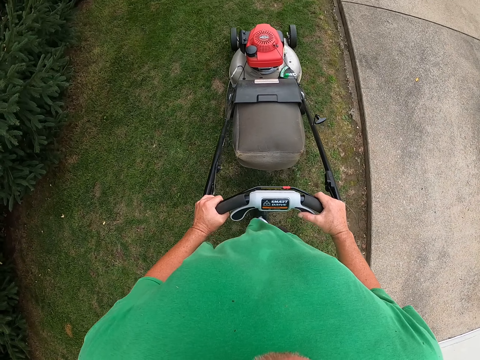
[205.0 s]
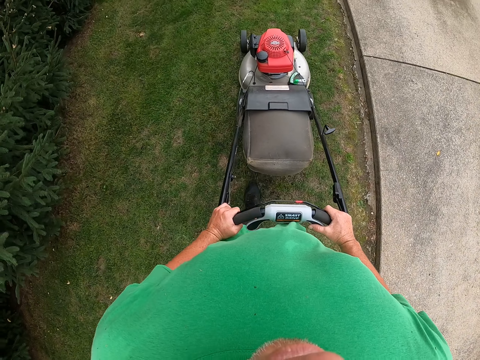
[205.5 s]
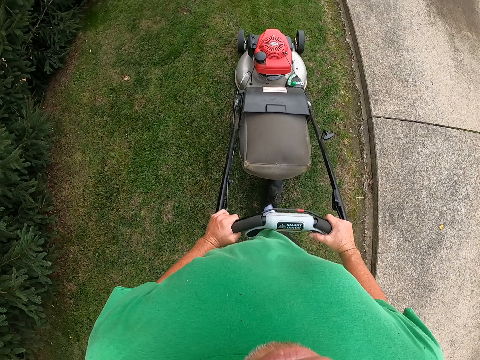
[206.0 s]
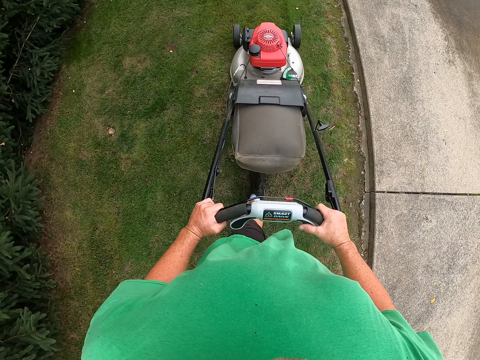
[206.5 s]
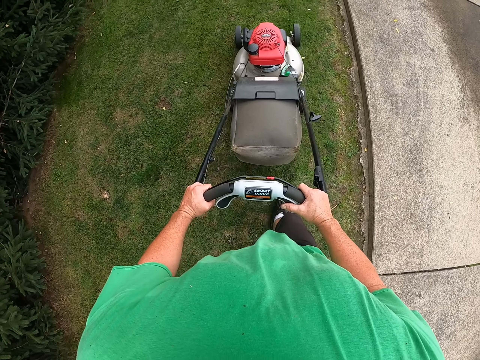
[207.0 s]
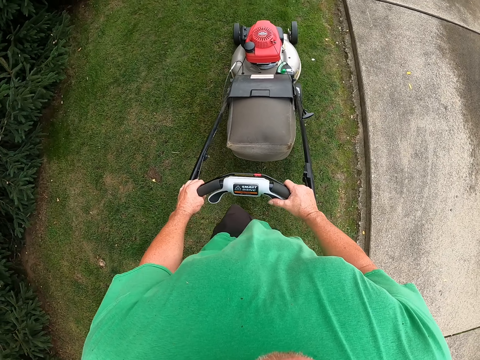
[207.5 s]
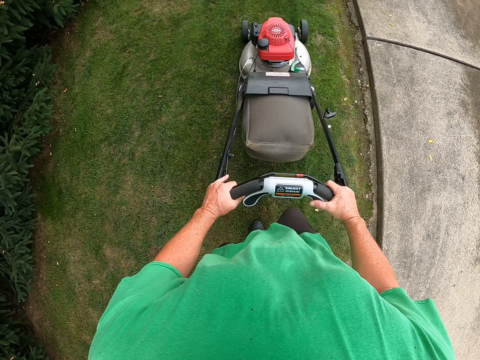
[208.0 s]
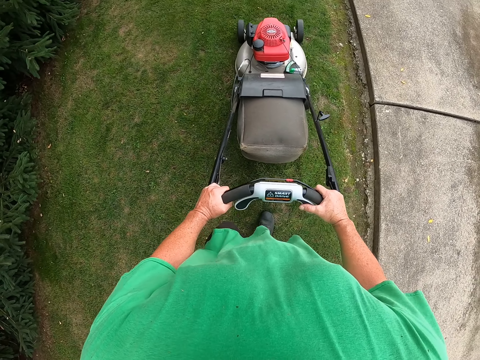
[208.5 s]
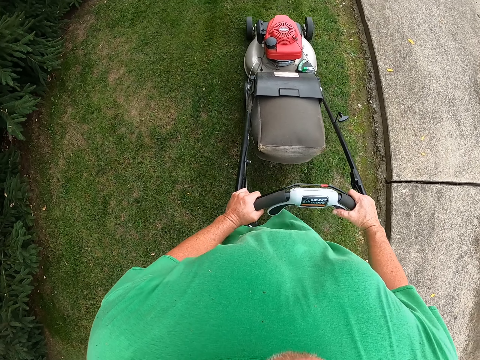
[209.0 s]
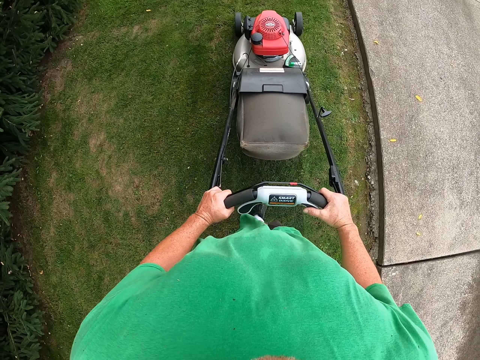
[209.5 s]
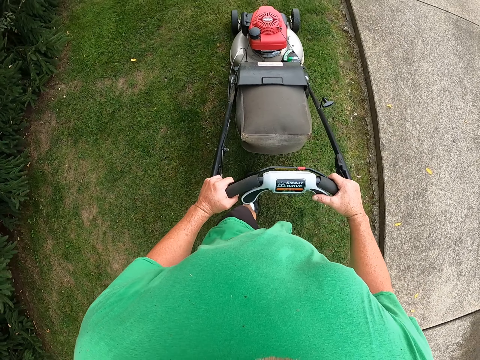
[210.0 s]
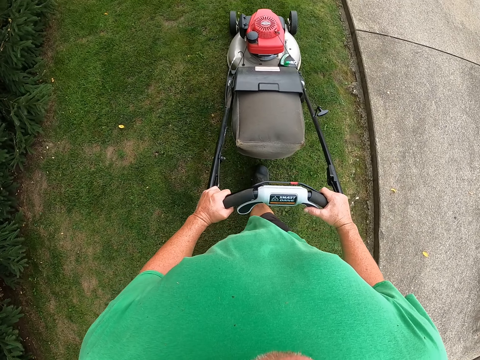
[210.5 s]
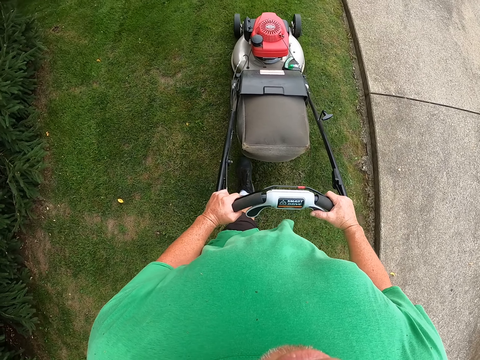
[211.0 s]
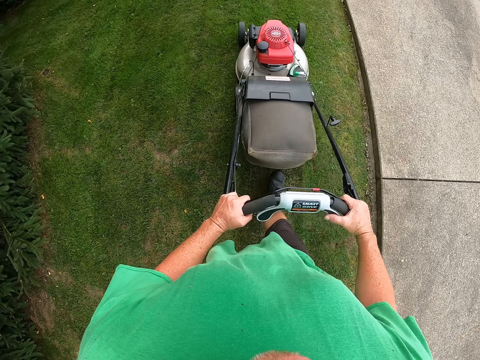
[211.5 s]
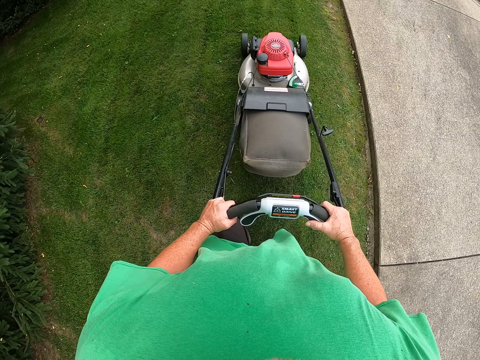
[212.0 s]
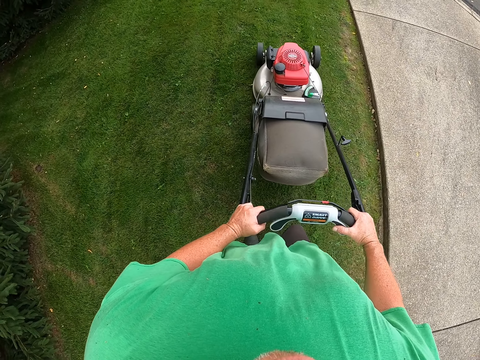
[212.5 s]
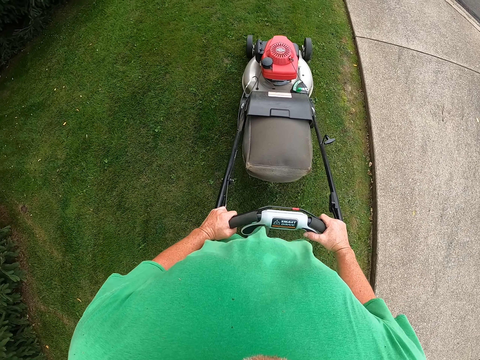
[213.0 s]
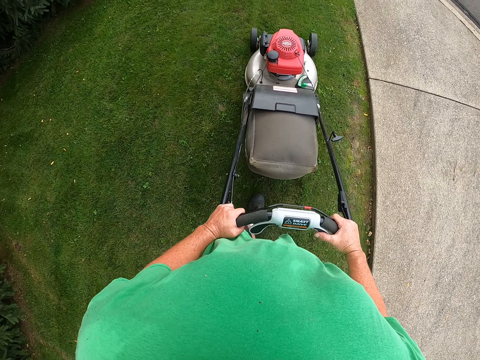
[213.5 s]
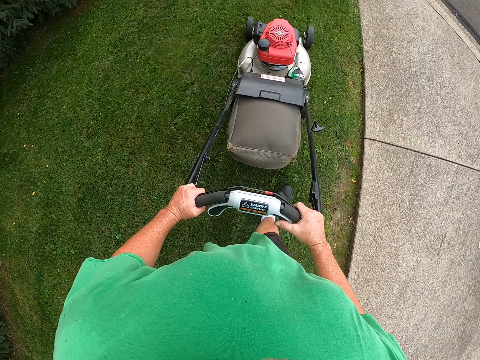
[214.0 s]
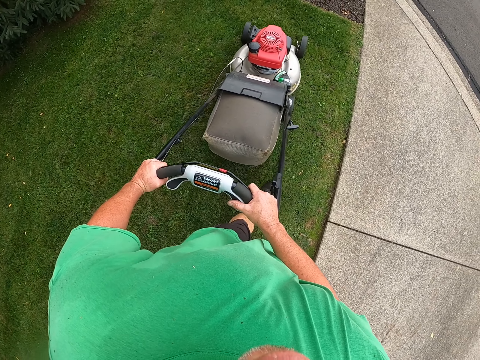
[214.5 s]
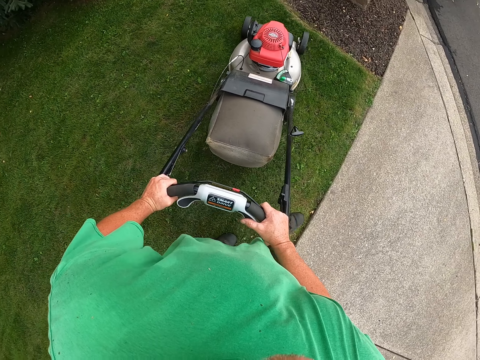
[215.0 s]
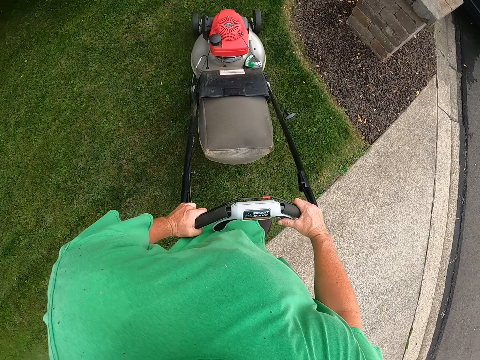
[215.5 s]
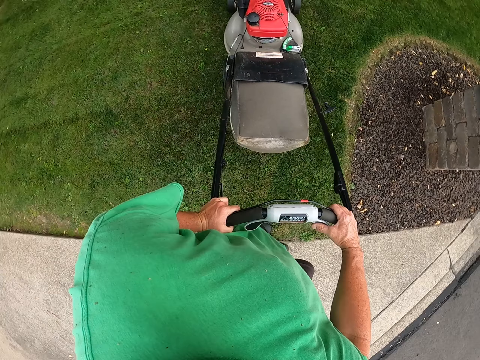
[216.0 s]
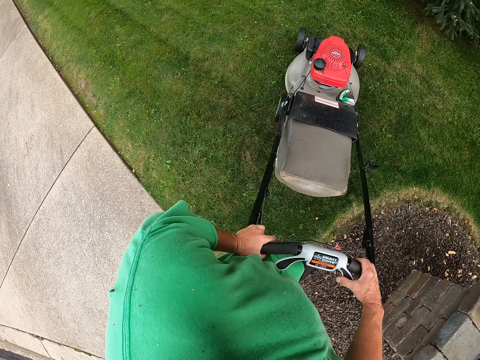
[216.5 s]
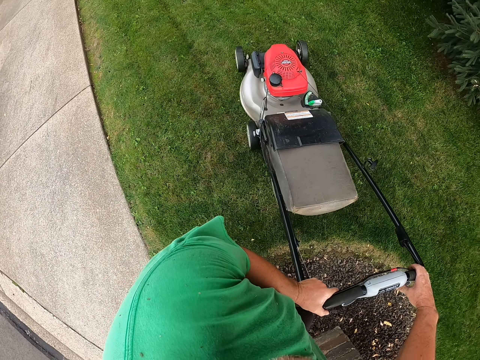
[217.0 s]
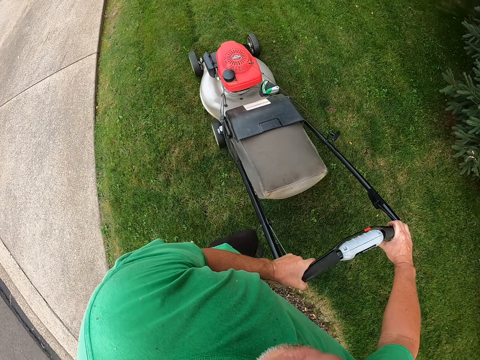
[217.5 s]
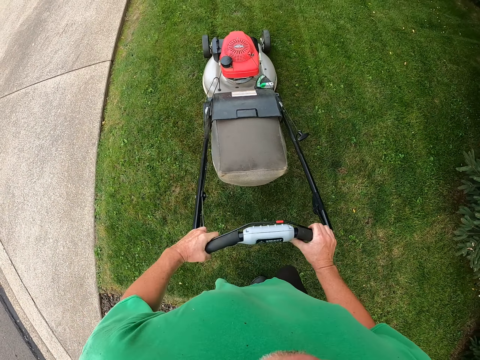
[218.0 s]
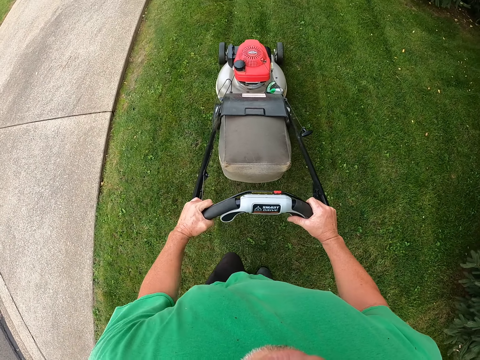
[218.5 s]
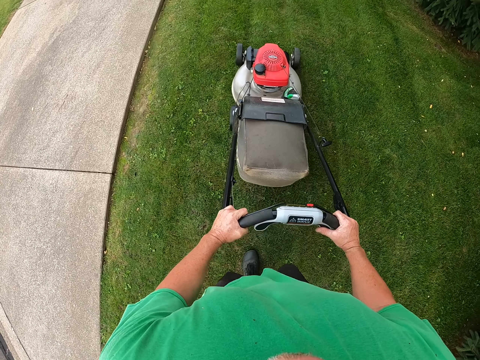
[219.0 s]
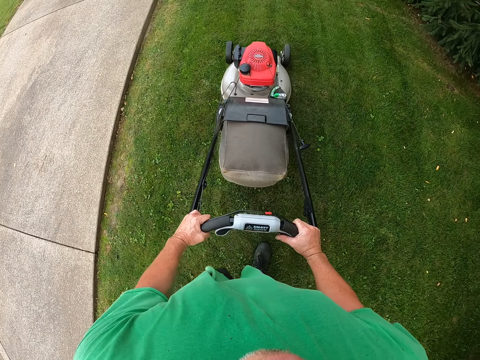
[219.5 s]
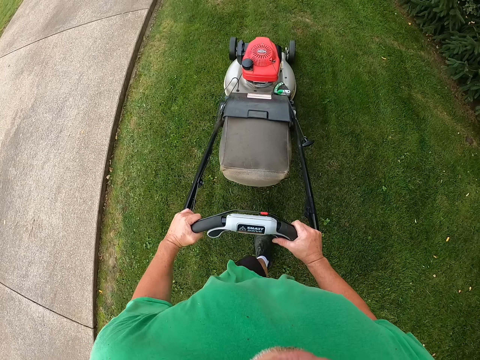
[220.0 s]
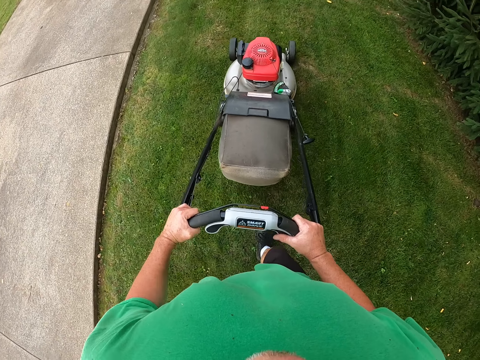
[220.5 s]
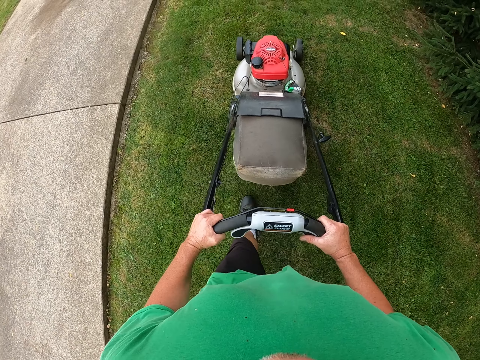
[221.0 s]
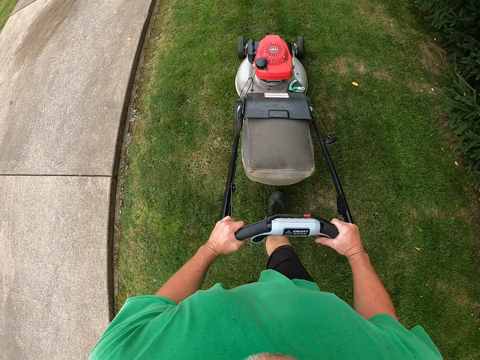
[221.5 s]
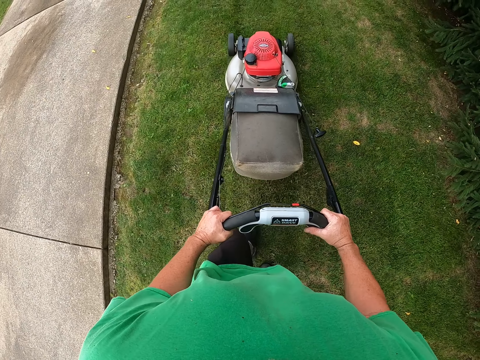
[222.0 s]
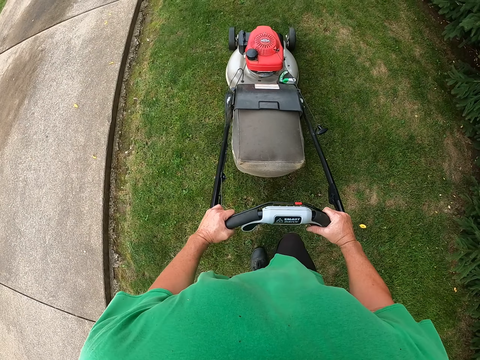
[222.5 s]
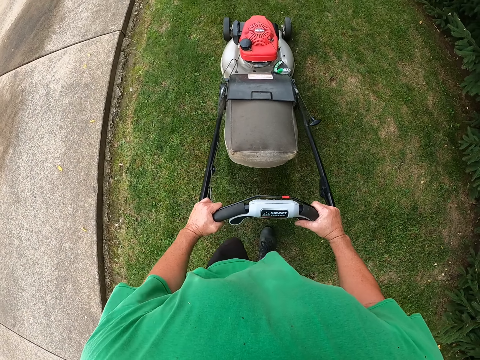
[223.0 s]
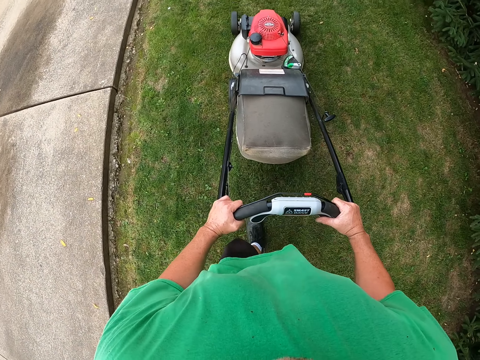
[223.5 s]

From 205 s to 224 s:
The camera wearer takes a U turn with the lawn mower. They cut the grass with the lawn mower machine.

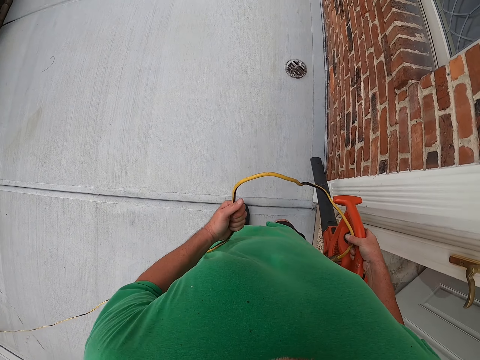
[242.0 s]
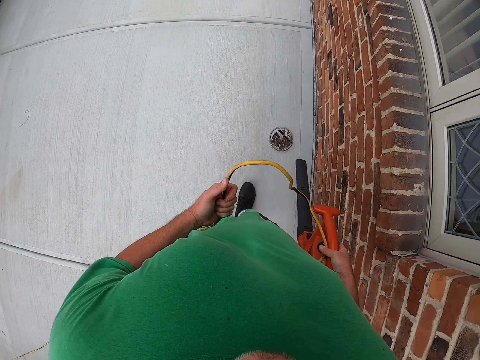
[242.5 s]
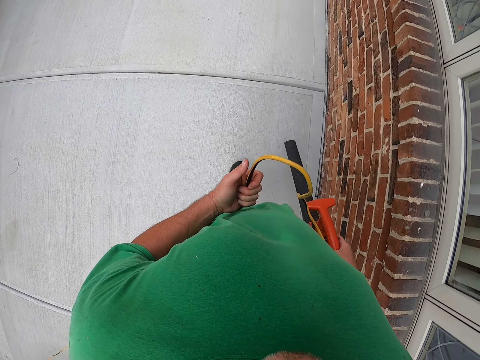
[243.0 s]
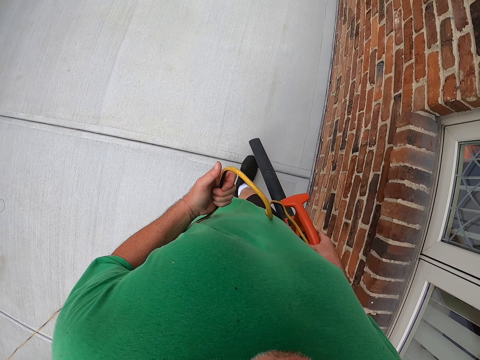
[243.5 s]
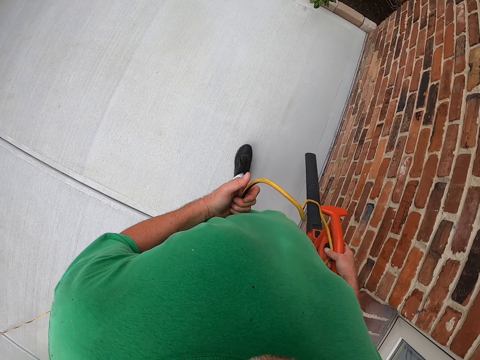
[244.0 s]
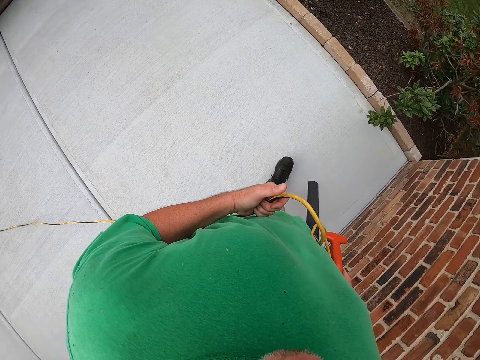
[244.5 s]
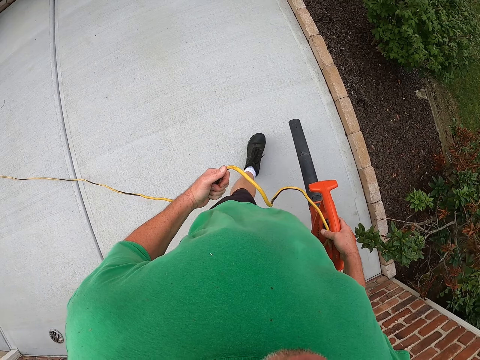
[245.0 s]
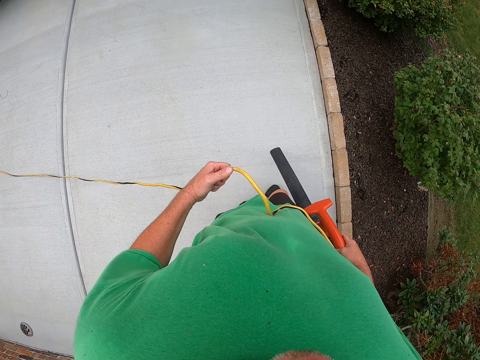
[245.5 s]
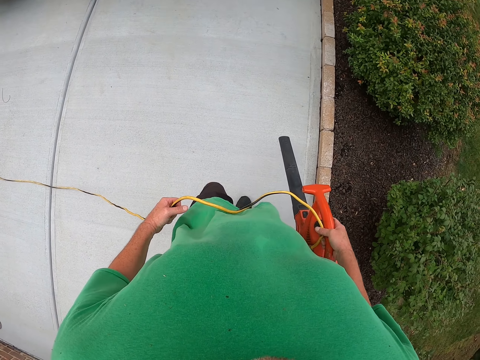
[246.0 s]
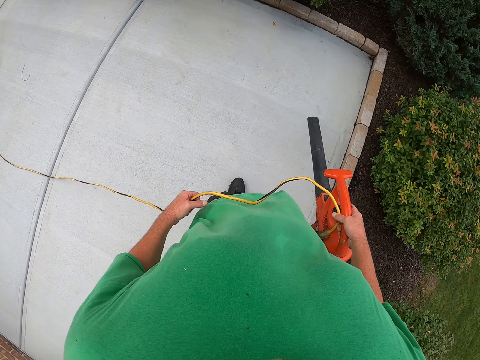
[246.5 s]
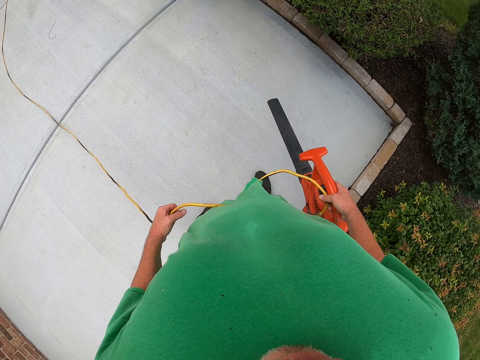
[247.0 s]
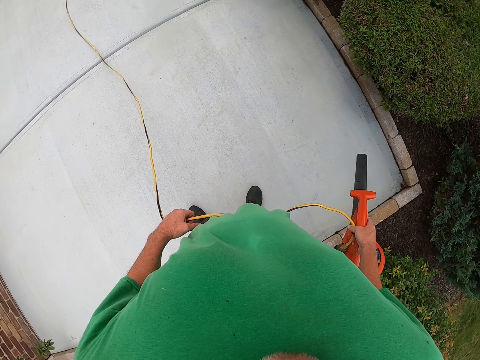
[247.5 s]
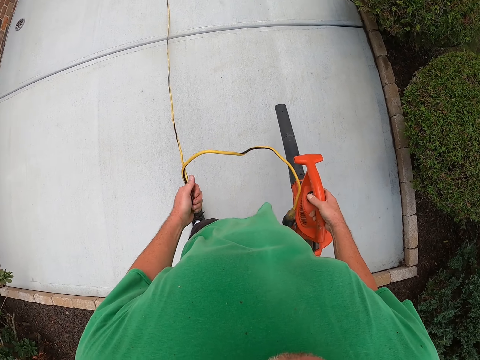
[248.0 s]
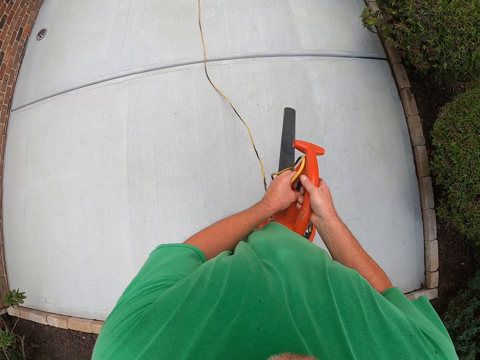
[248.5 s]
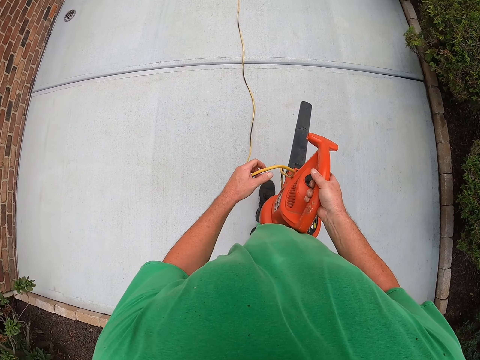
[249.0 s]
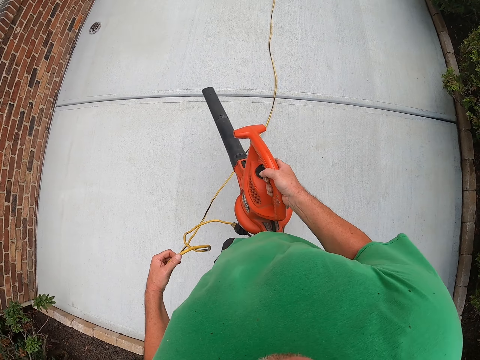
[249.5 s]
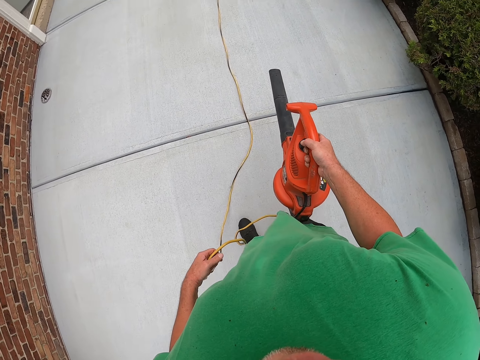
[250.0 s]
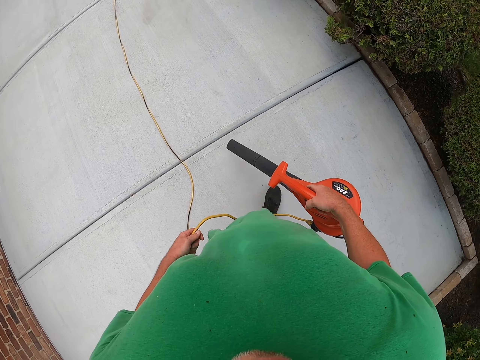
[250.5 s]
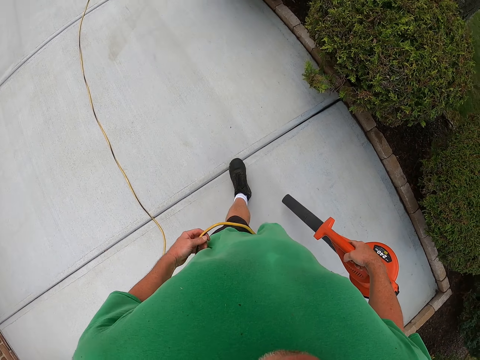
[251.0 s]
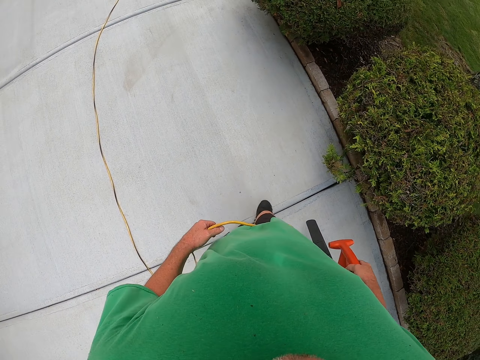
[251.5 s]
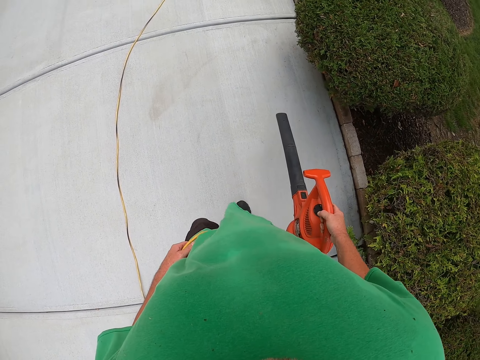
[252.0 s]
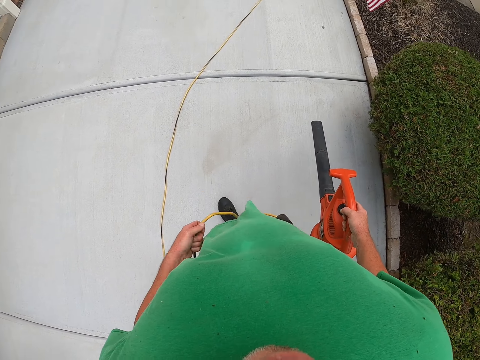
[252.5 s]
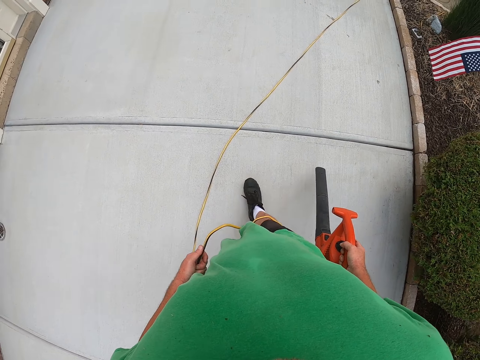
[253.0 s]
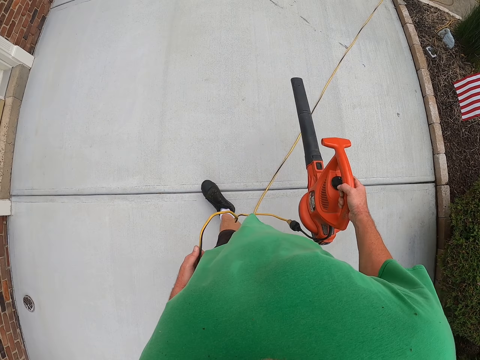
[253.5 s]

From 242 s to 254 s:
The camera wearer takes something. They carry something.
